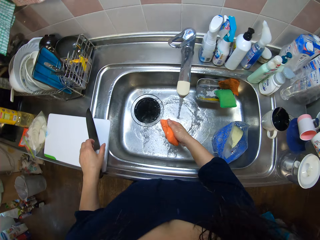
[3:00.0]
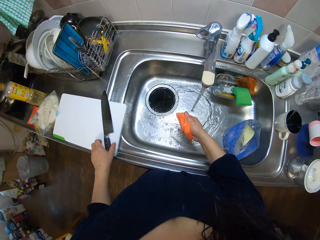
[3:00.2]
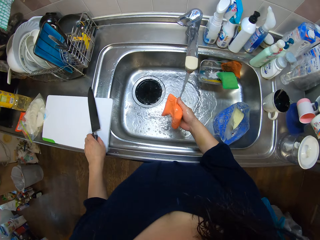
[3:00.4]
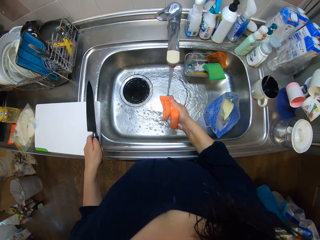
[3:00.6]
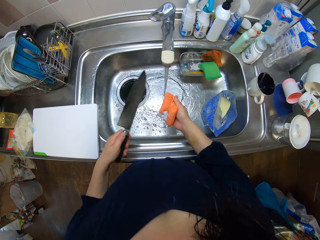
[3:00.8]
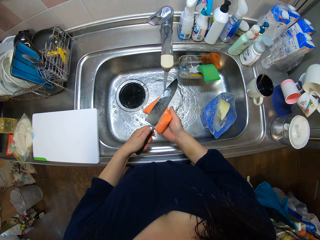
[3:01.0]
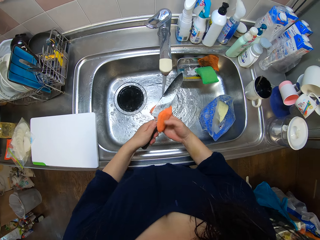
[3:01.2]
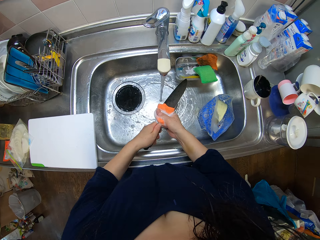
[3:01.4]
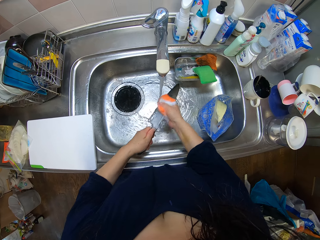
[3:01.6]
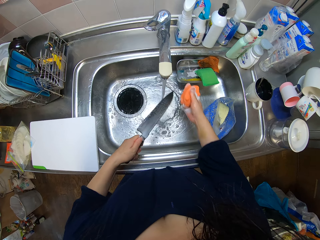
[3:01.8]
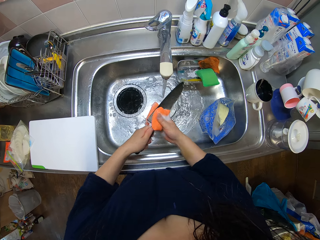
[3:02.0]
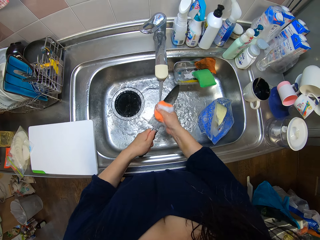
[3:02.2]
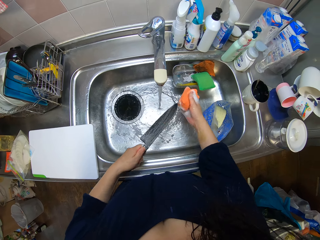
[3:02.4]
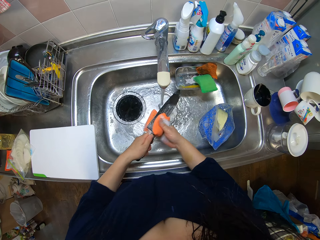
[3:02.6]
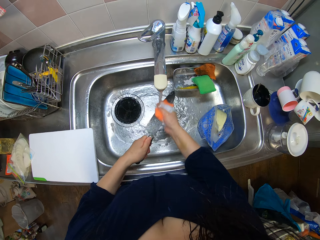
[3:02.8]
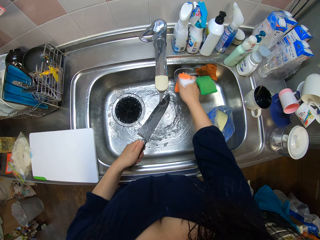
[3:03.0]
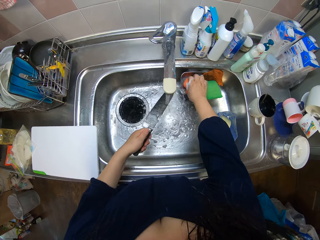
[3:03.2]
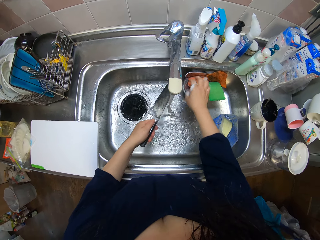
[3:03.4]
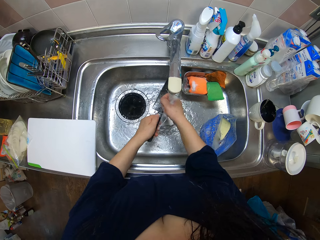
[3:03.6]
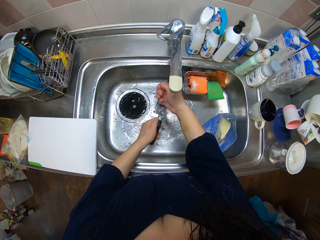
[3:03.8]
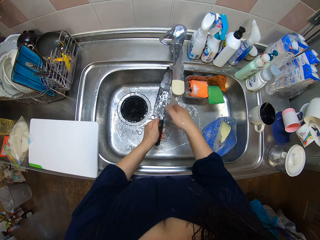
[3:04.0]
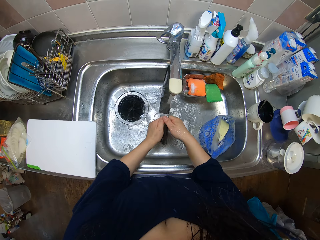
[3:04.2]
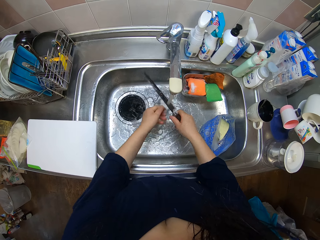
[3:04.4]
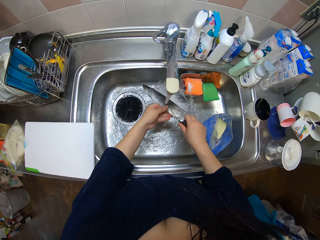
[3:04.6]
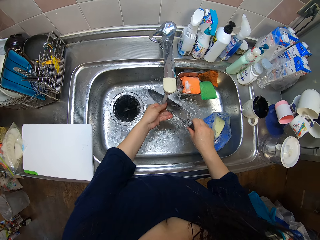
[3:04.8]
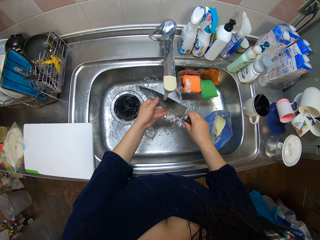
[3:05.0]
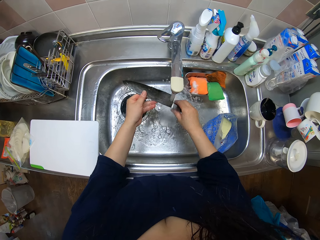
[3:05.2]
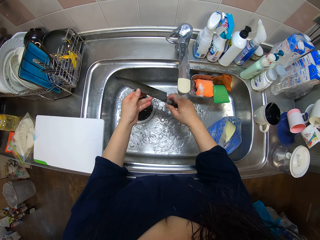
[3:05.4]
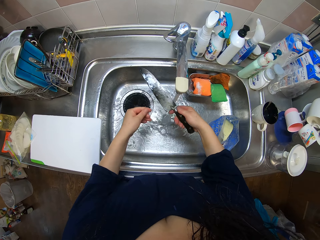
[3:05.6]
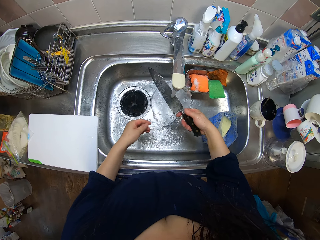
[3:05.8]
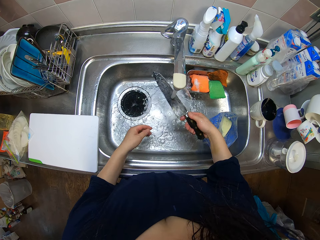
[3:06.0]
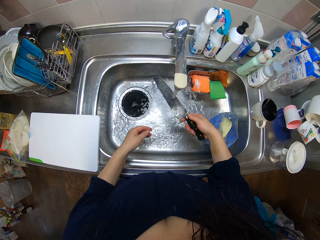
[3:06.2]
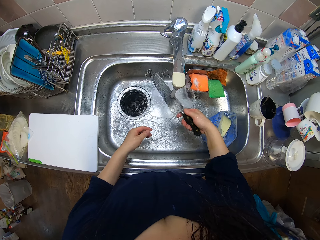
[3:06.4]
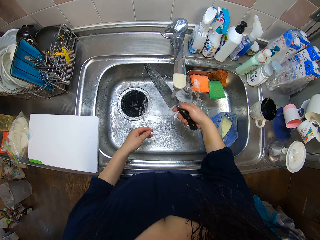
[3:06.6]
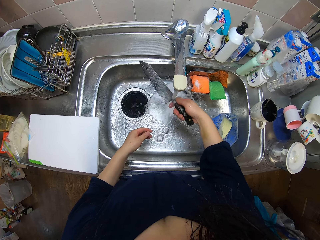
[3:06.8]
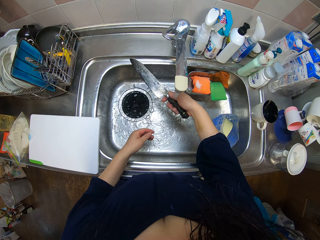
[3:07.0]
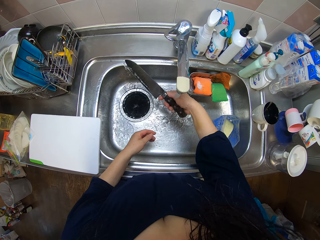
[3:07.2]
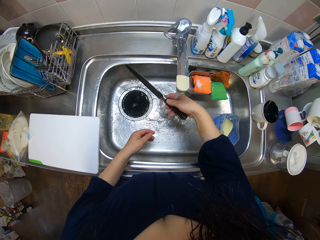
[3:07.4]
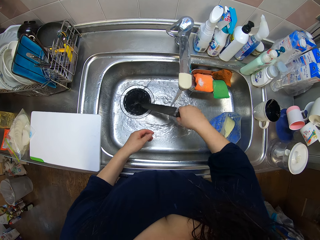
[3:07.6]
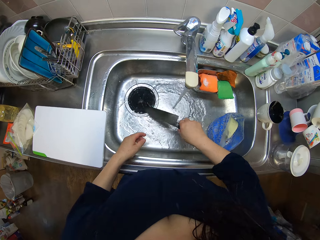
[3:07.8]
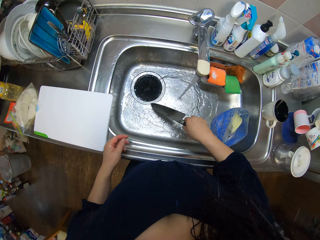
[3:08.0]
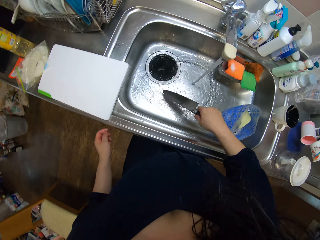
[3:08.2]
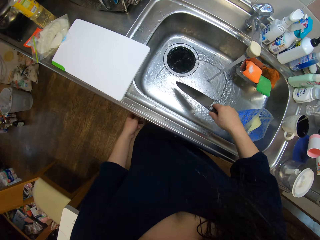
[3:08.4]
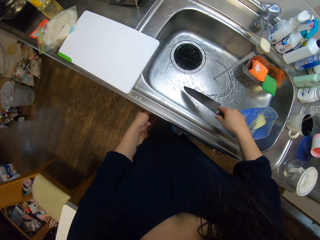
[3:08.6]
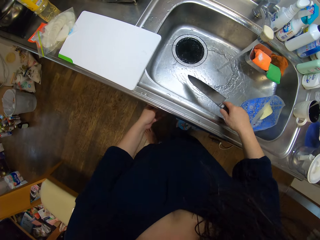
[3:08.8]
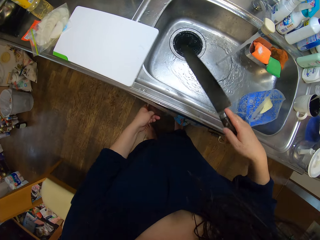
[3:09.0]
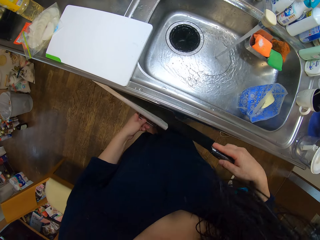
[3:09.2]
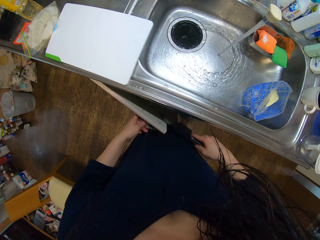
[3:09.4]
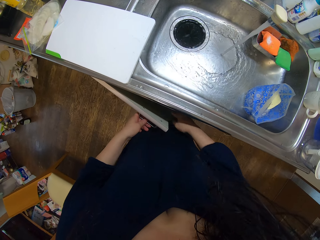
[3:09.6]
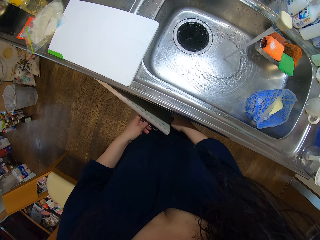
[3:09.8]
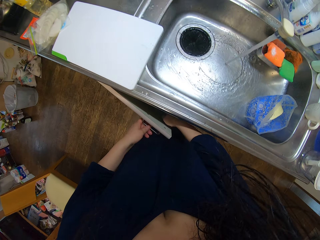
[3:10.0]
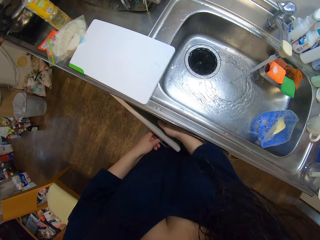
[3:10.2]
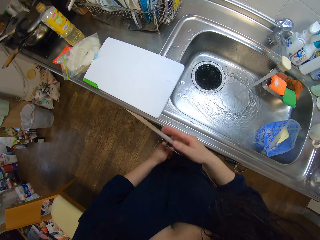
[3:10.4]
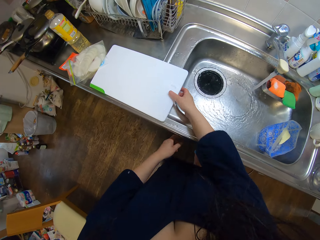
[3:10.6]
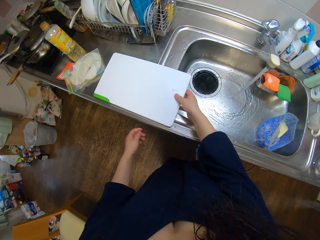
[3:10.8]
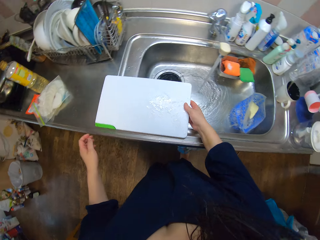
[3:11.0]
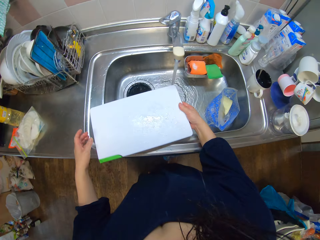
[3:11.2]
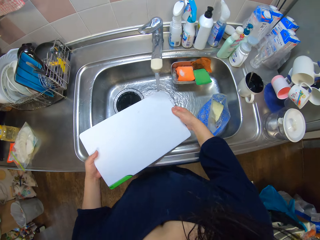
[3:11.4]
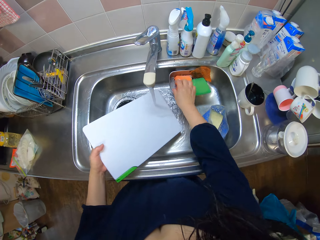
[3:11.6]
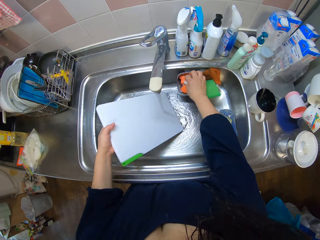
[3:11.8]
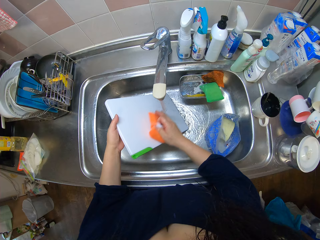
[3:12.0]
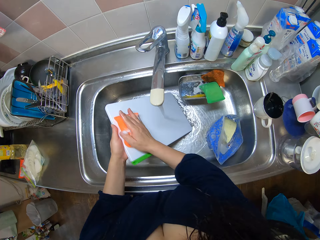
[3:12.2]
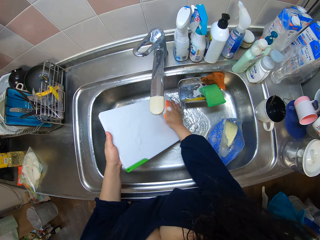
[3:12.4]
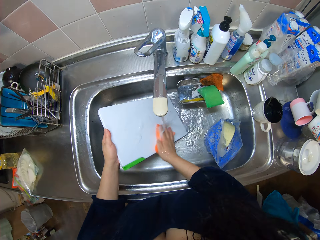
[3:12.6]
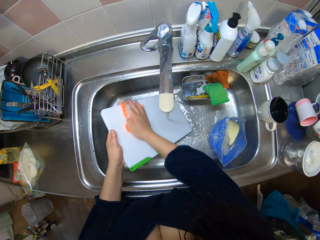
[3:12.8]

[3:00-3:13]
The camera wearer washes the knife with the foam. They take the knife. They rinse the knife. They put the sponge in the sponge dish. They put the knife in the drawer. They move the cutting board into the sink. They pick up the foam from the sponge holder. They wash the cutting board with the foam.

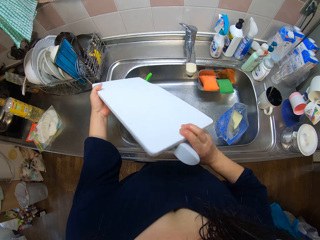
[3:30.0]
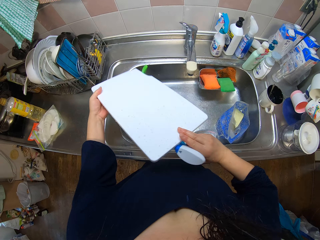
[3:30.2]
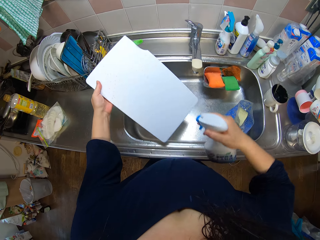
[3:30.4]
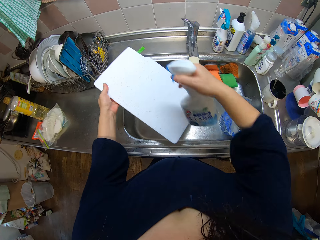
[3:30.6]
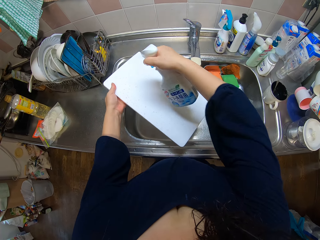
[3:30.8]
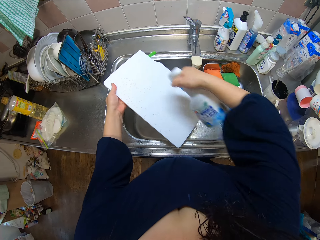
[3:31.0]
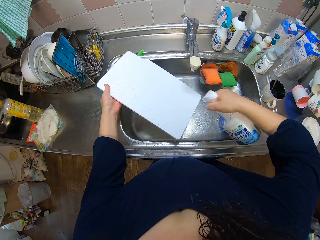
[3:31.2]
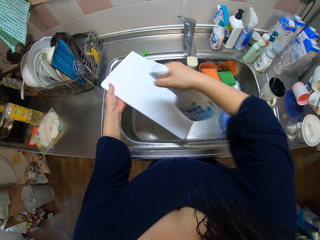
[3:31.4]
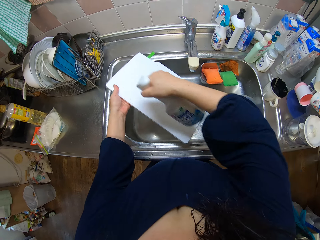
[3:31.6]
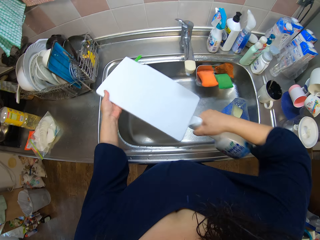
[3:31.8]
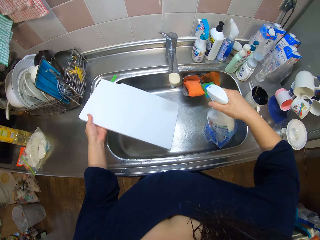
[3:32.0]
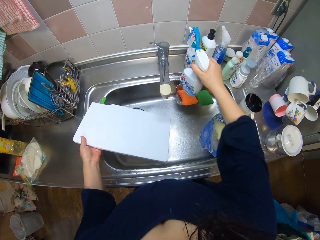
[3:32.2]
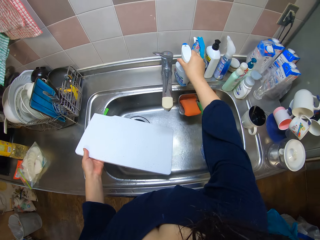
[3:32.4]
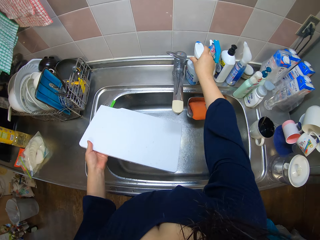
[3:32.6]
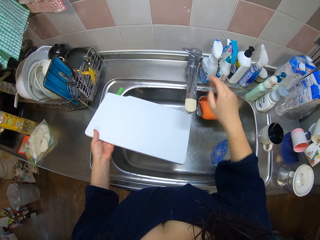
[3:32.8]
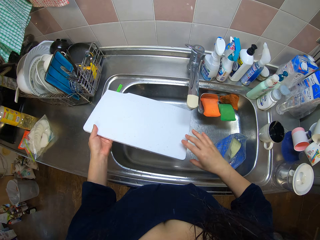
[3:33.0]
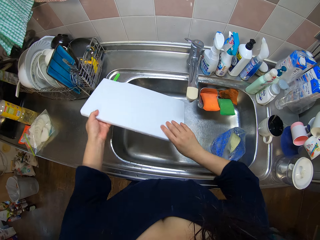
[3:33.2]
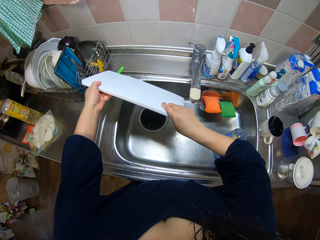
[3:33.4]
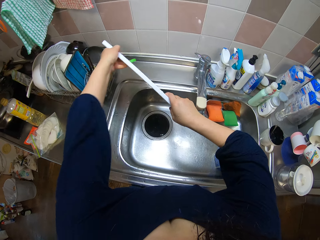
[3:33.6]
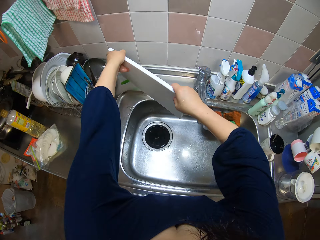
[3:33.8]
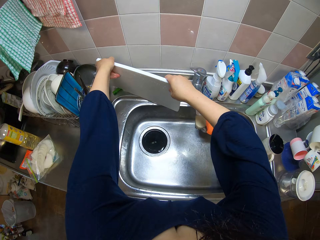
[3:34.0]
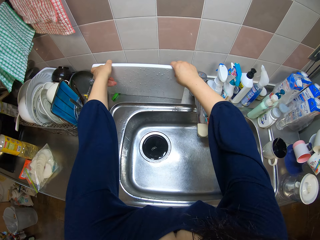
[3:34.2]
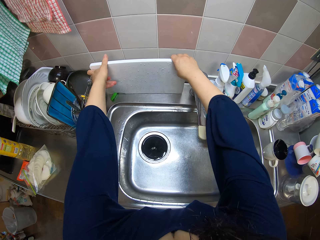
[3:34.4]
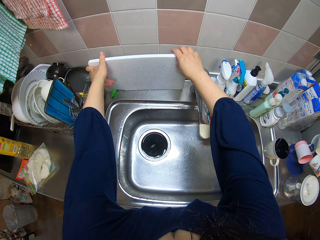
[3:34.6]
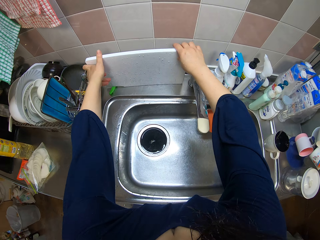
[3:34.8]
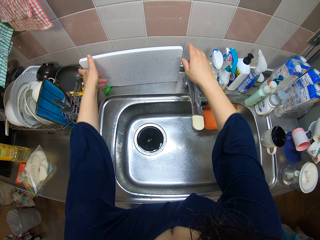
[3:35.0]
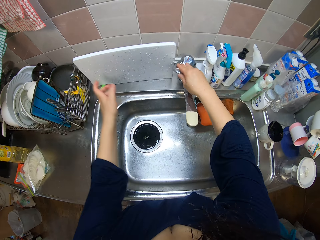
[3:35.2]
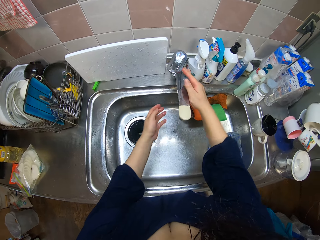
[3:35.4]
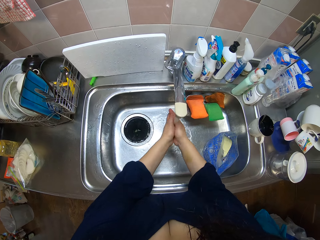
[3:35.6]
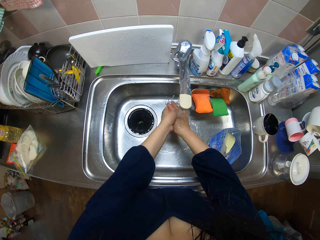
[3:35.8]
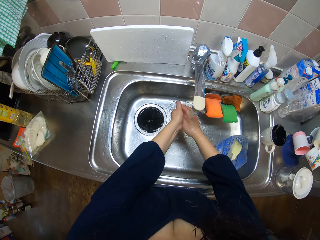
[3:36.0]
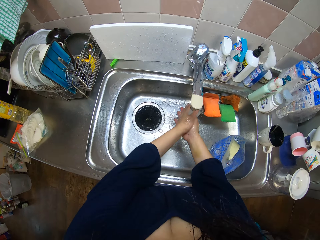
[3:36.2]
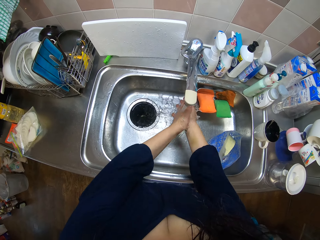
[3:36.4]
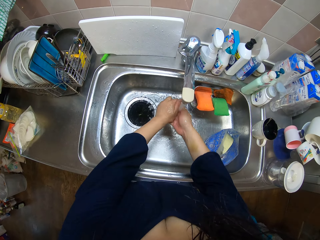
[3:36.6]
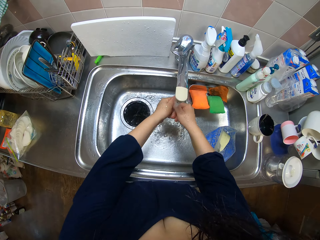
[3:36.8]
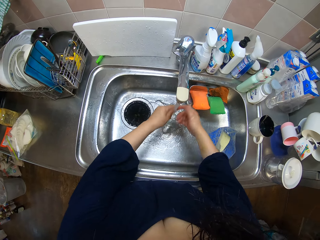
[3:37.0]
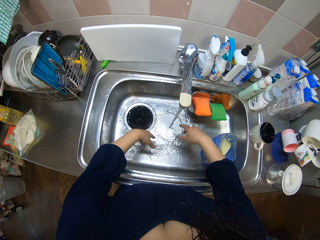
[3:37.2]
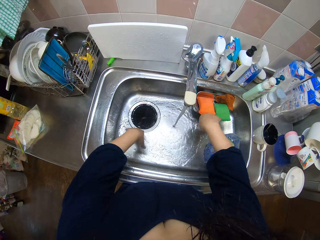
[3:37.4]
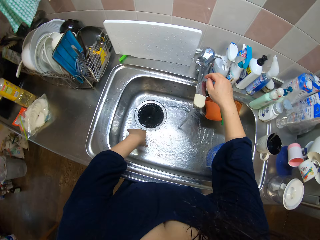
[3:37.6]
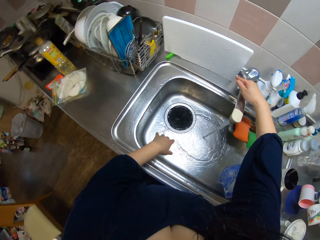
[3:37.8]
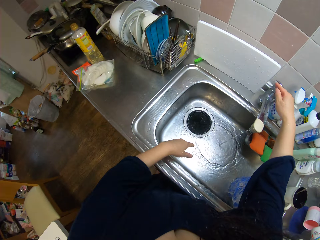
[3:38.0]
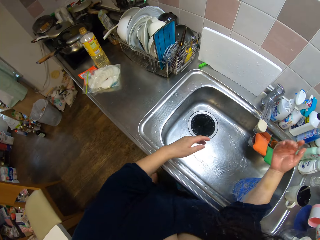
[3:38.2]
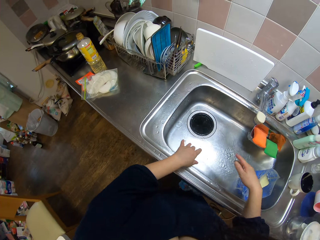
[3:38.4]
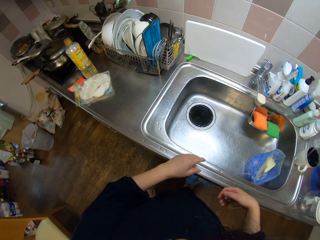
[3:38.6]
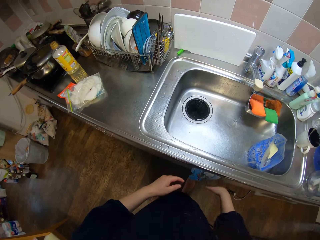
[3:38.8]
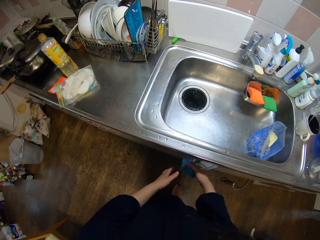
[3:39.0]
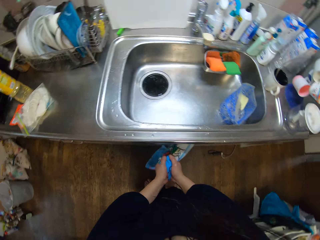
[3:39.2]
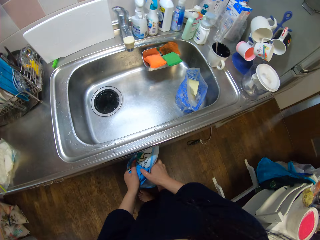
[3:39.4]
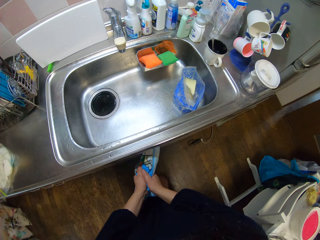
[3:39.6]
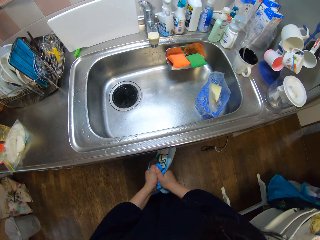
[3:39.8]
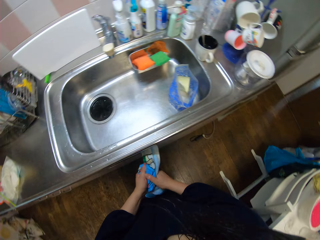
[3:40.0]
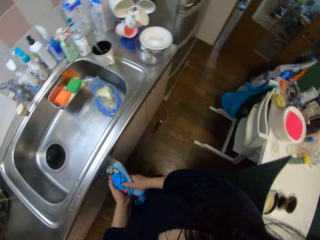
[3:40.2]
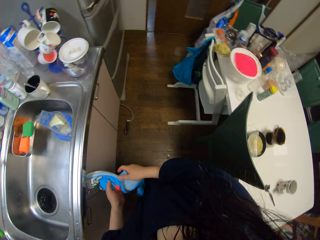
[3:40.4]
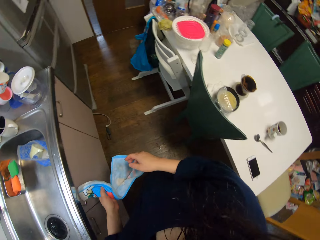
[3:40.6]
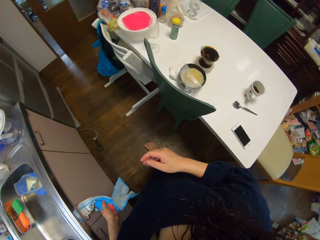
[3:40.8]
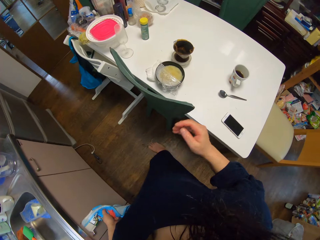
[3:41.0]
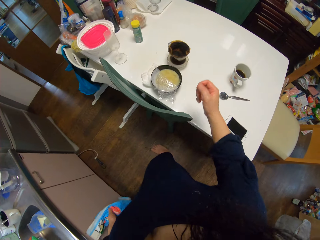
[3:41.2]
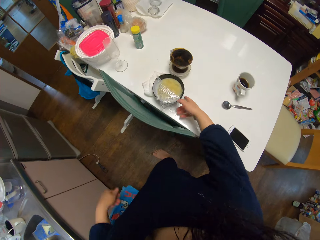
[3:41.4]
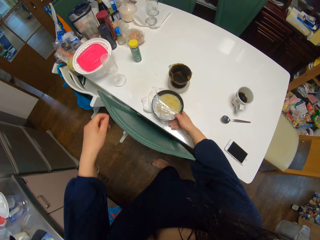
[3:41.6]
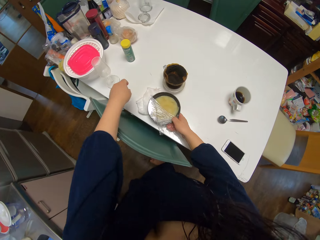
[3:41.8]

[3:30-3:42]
The camera wearer turns the chop board and sprays the chop board. She drops the spray bottle on the kitchen sink. She drops the cutting board on the kitchen sink. She turns on the tap and rinses her hands. She turns off the tap. She cleans her hand with a towel on the drawer.
